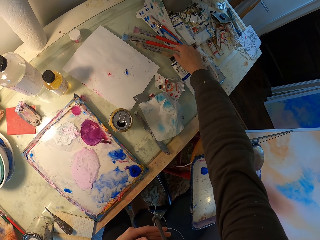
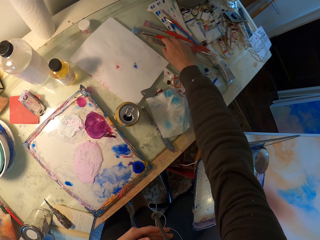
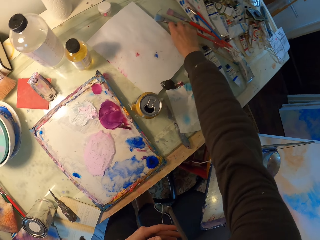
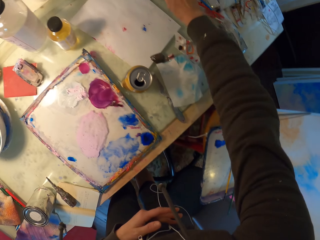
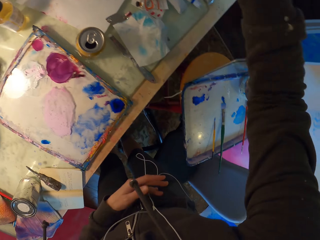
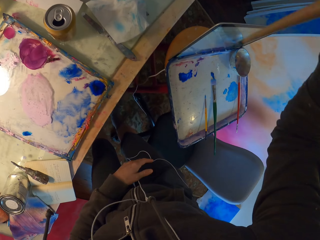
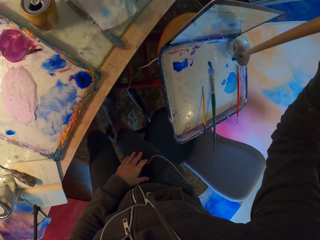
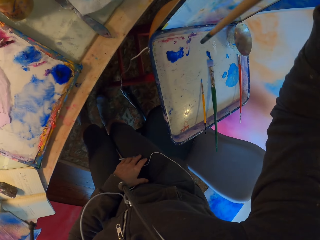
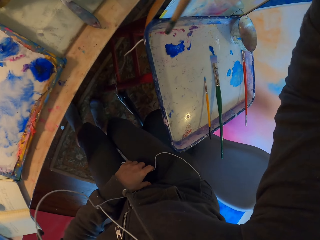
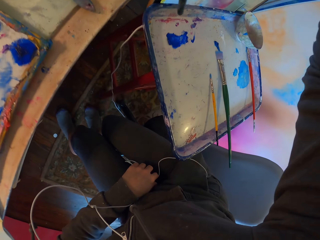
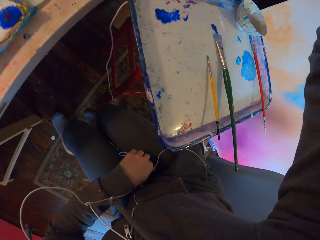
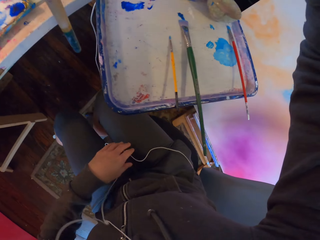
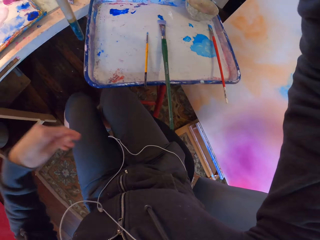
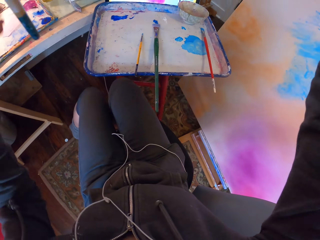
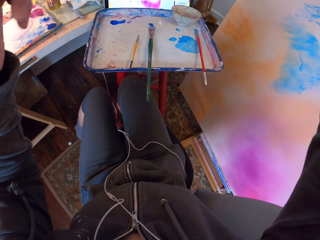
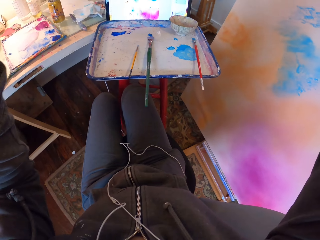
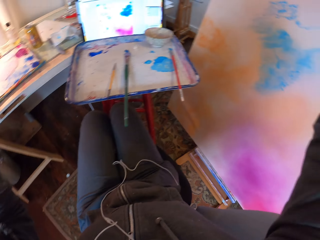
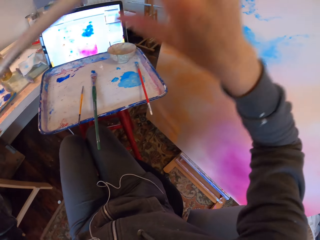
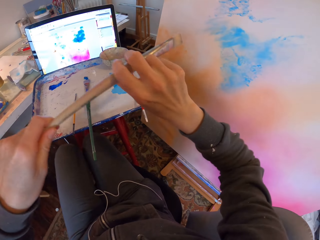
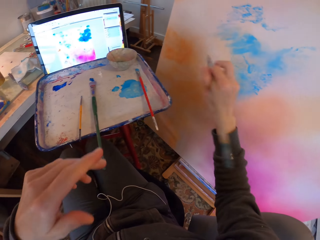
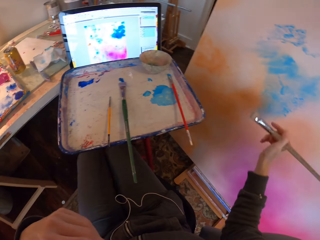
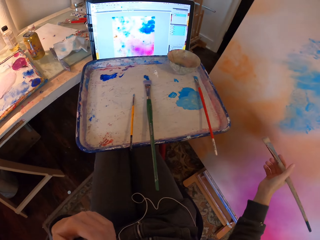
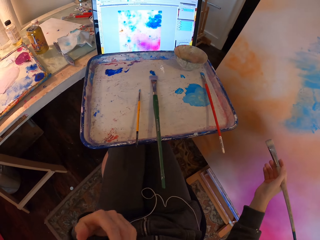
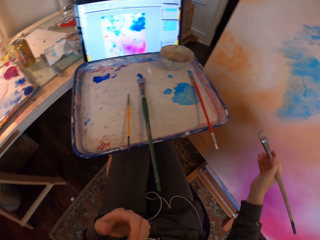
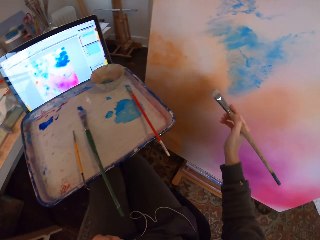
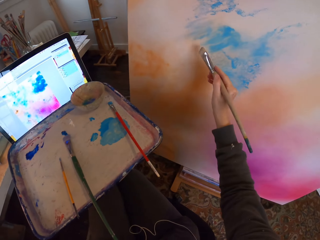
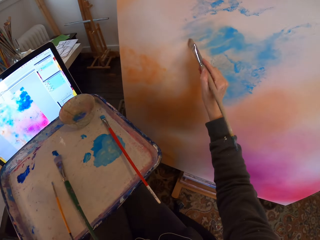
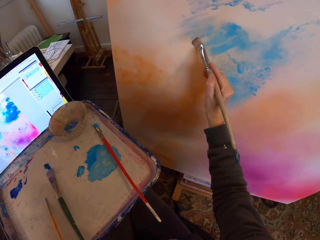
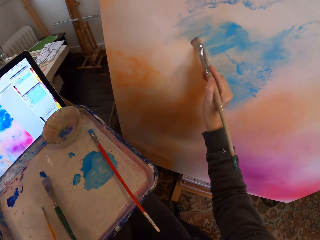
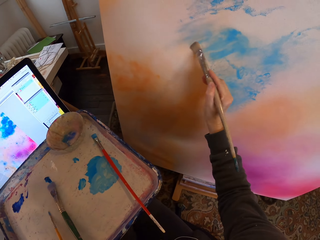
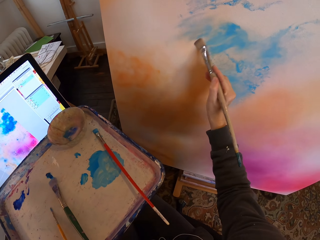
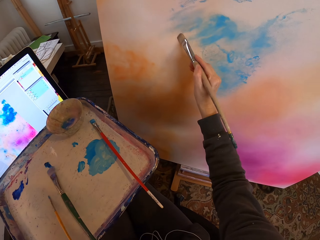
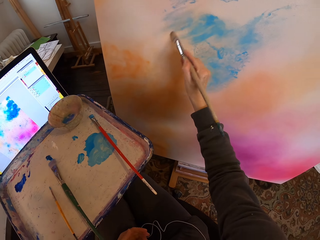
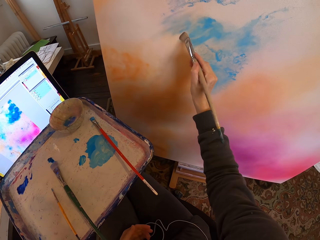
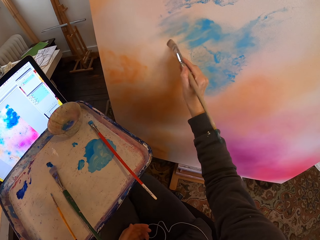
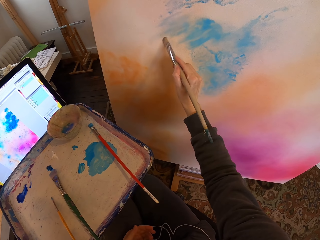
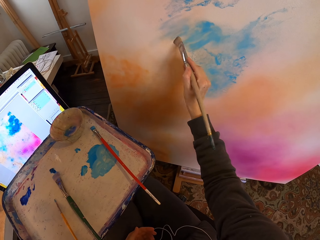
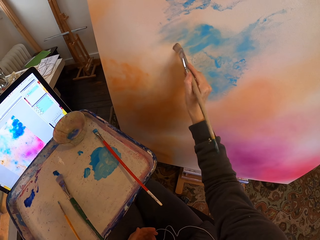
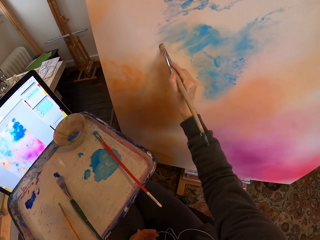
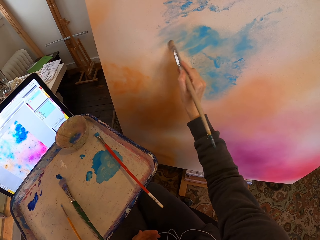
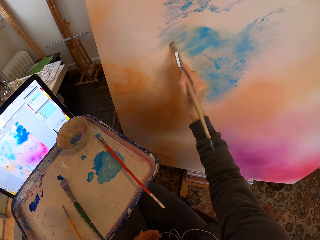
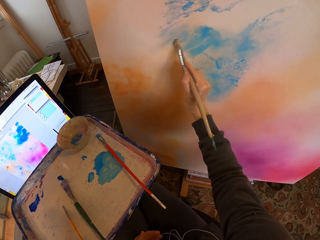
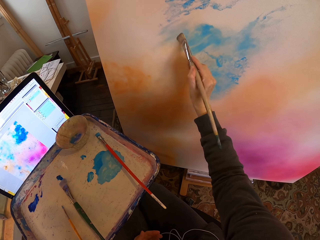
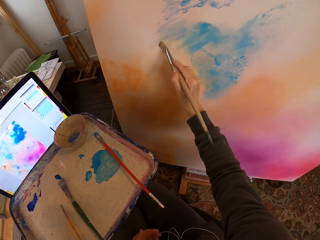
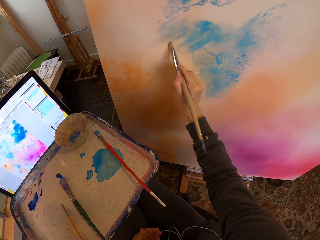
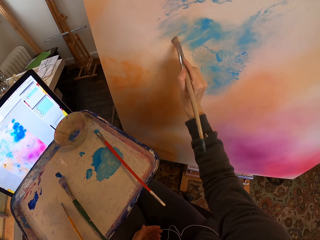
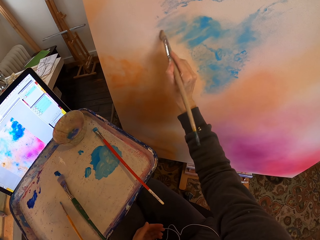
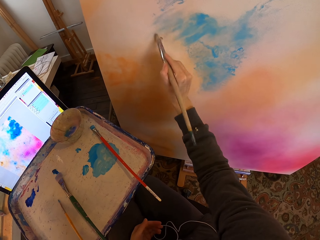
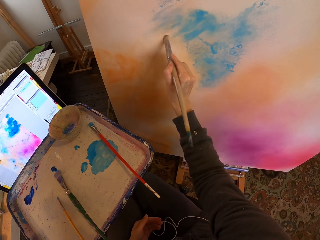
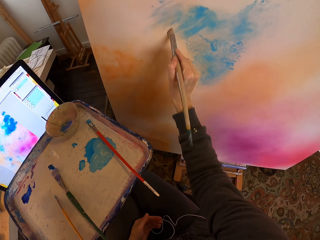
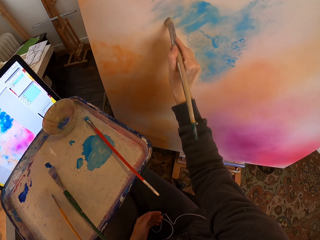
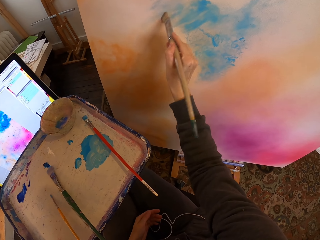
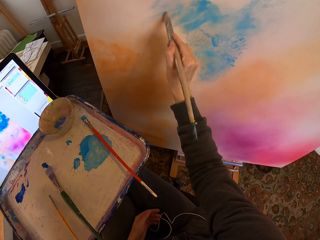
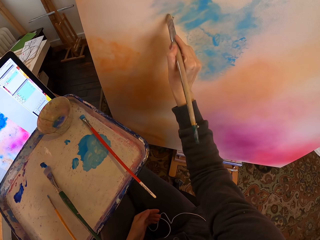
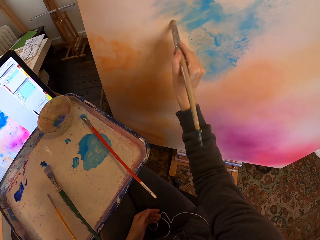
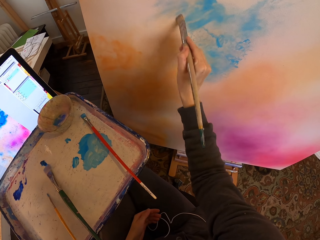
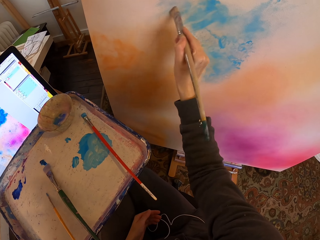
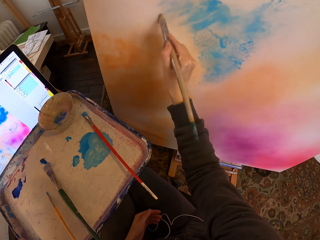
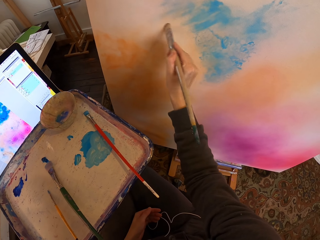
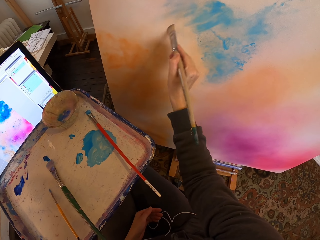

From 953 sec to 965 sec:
The camera wearer stretches back to the painting position. They paint on the board using the soft paint brush as they copy from the screen.

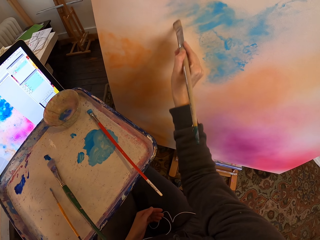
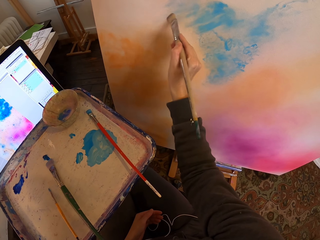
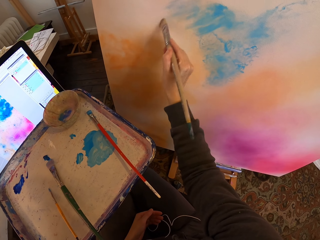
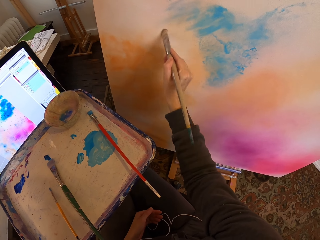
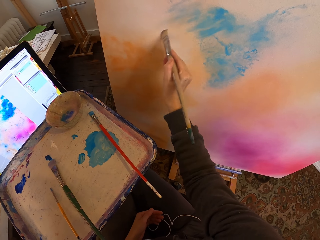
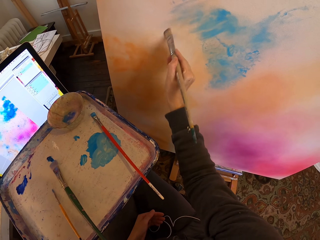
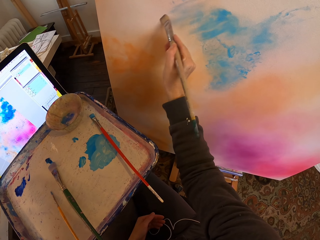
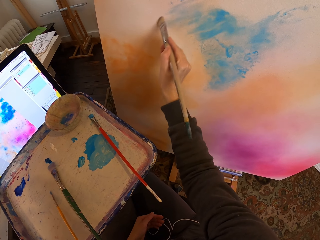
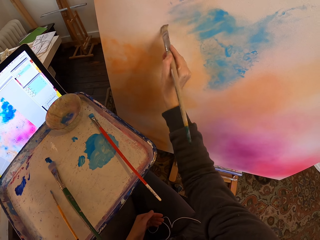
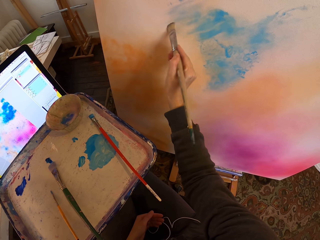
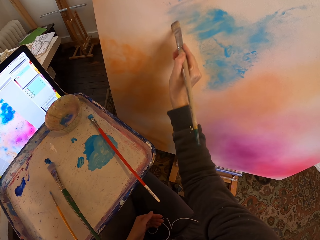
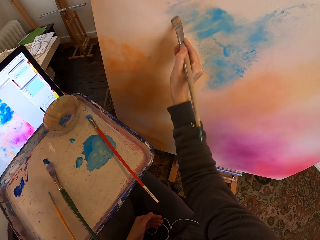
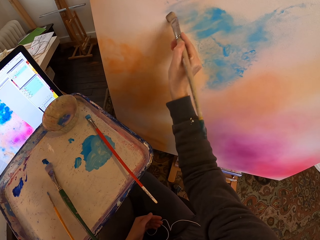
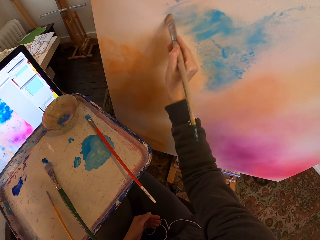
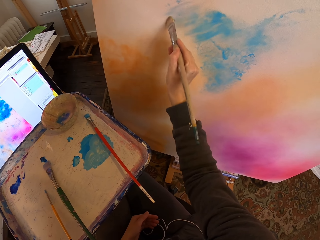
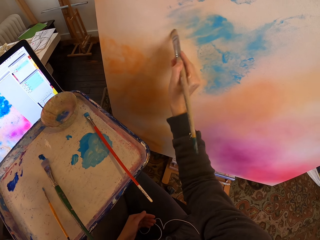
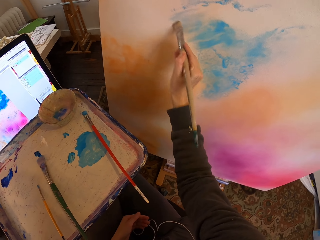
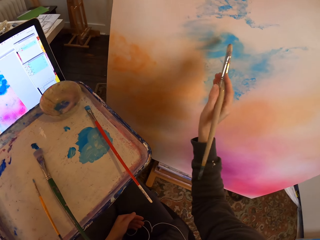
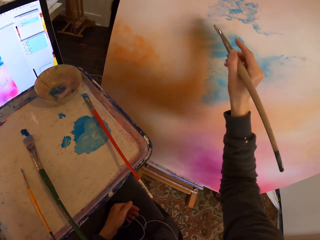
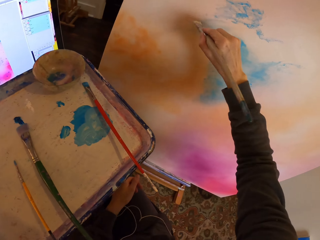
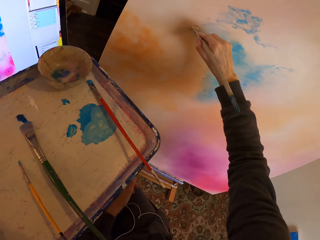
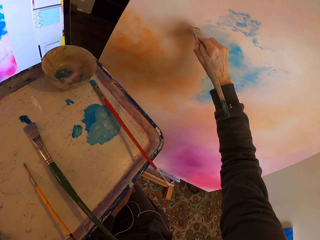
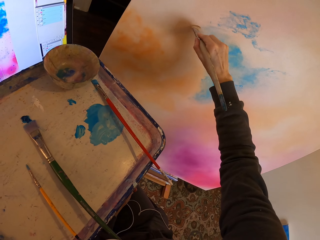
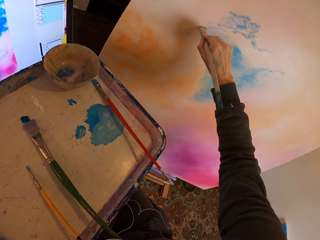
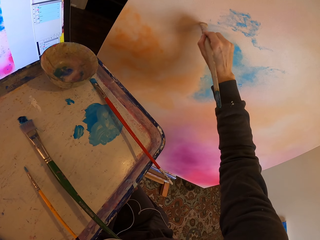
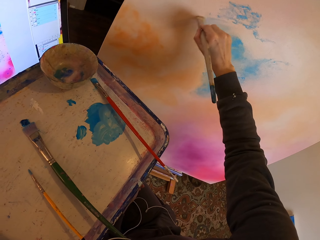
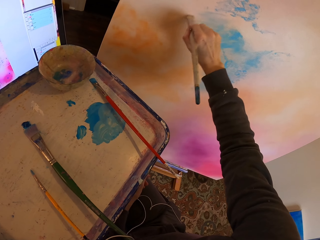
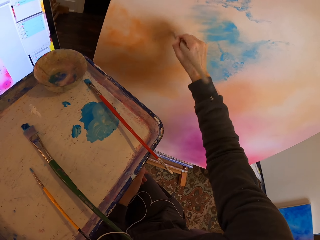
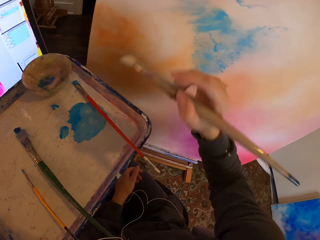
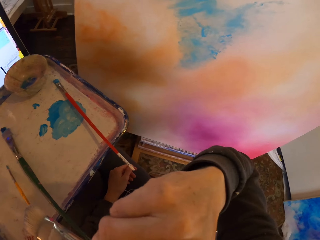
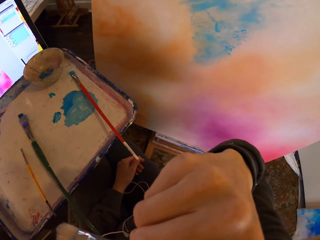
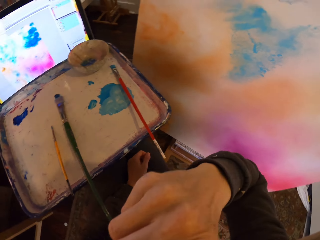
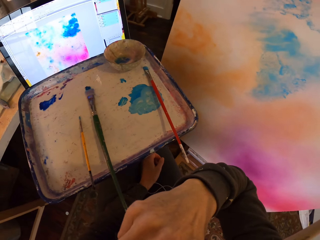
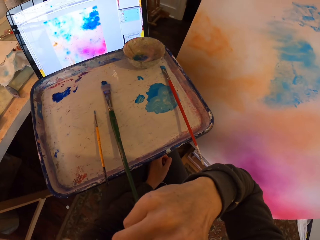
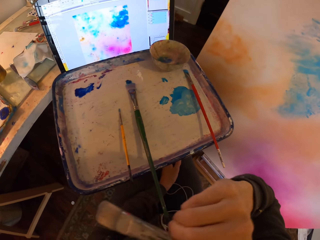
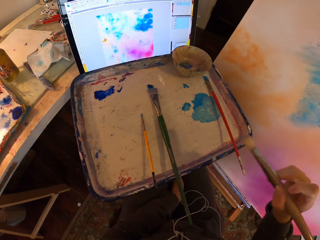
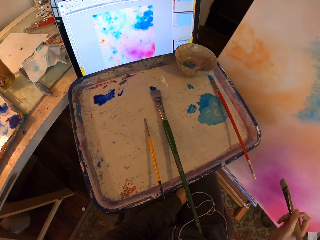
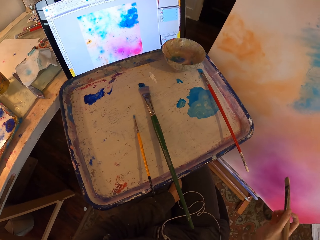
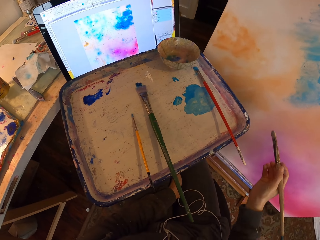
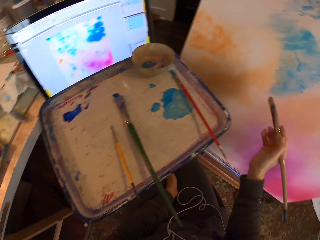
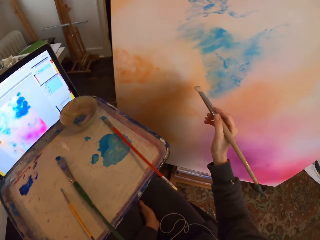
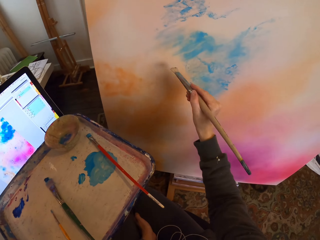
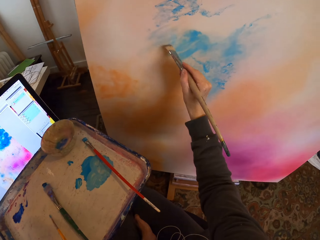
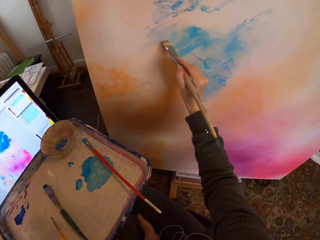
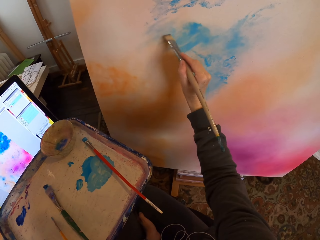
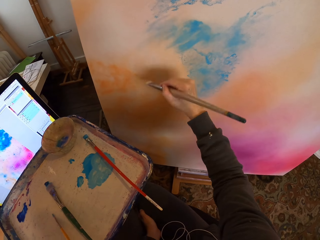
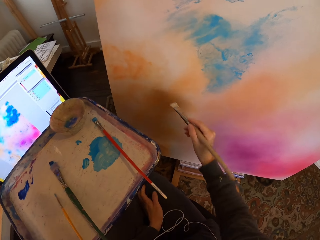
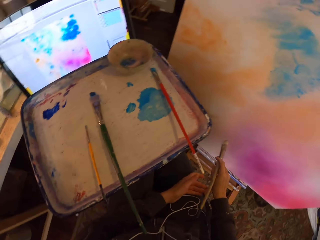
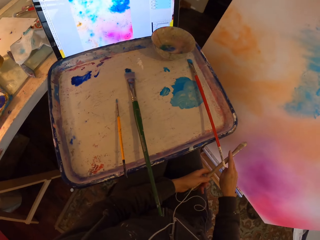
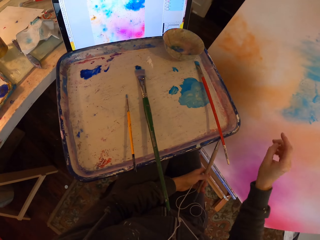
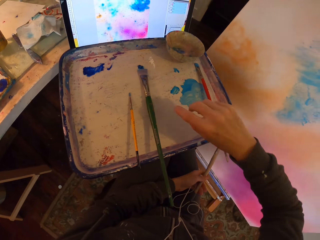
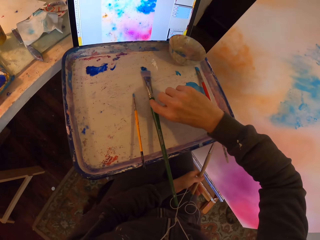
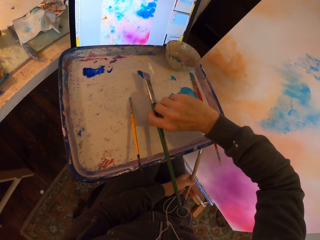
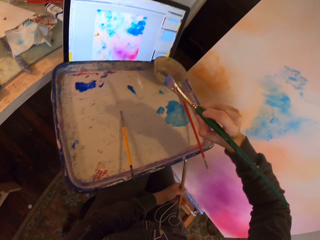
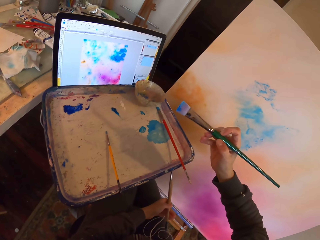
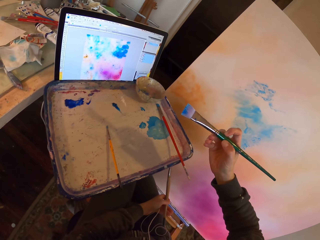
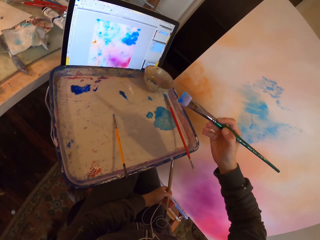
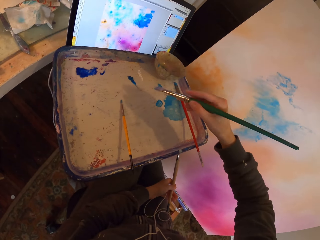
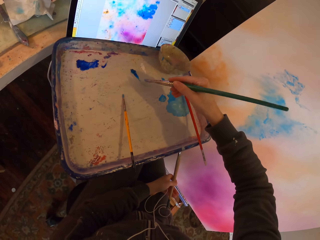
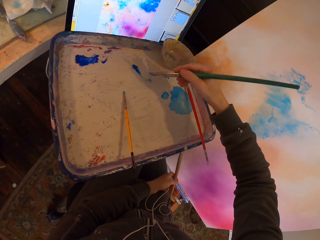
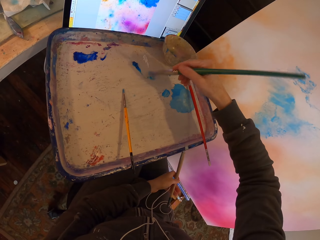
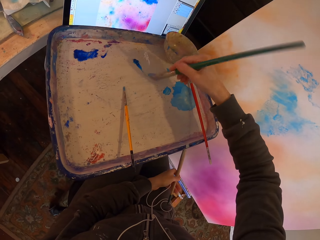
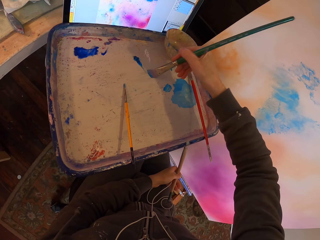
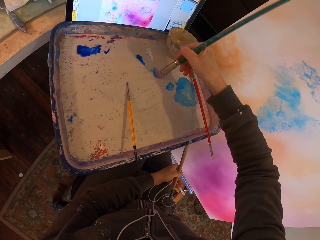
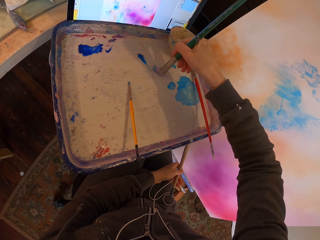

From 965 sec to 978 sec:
The camera wearer wipes the face with the hand. They paint on the painting board. They shift the brush to the left hand. They pick another soft brush on the paint tray. They stare at the brush. They wipe the brush on the paint tray.
